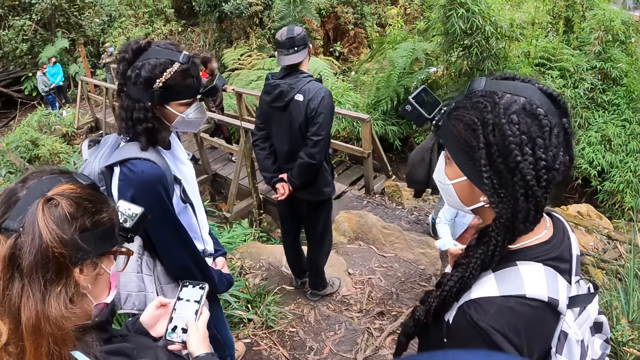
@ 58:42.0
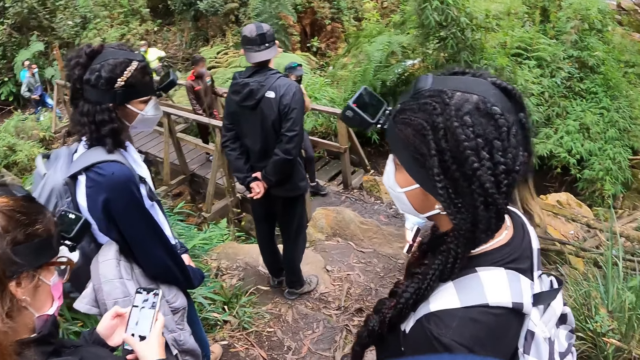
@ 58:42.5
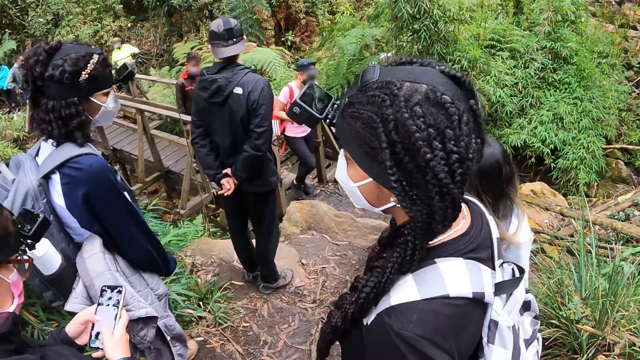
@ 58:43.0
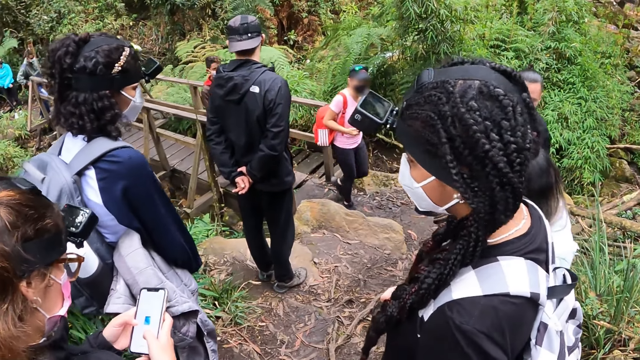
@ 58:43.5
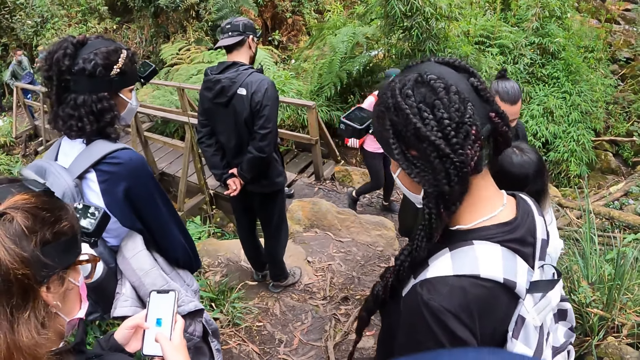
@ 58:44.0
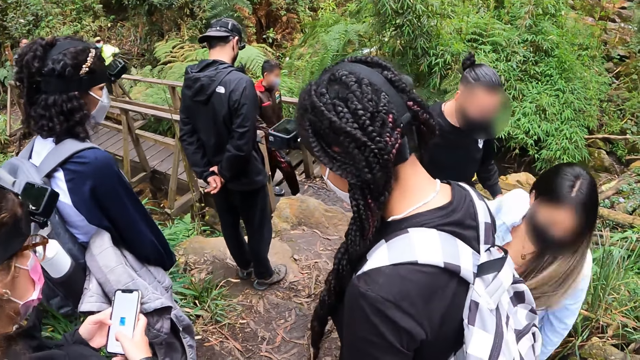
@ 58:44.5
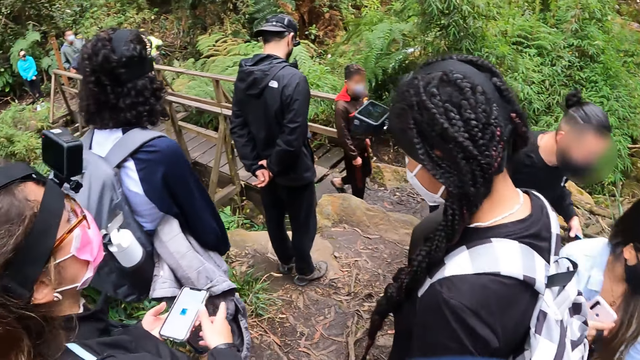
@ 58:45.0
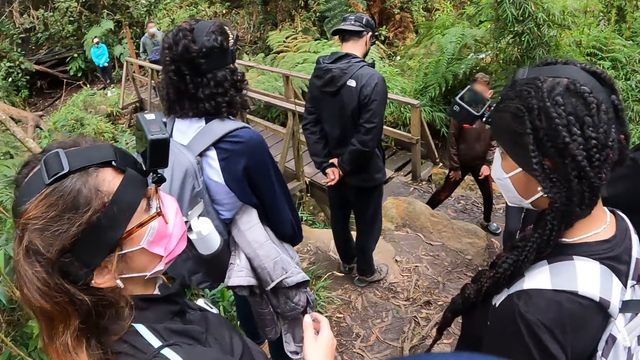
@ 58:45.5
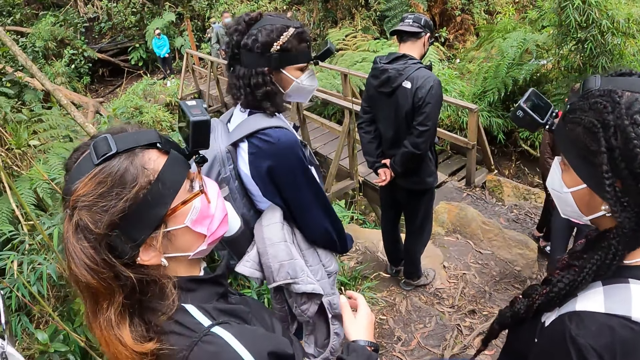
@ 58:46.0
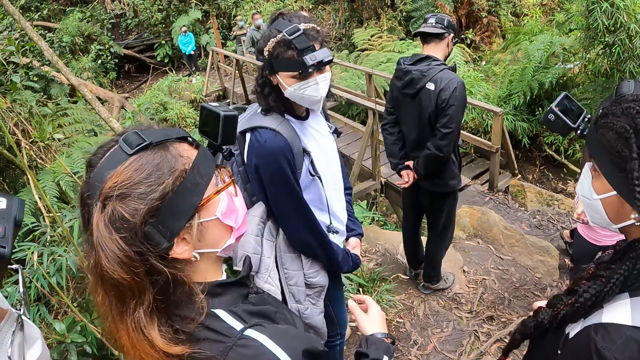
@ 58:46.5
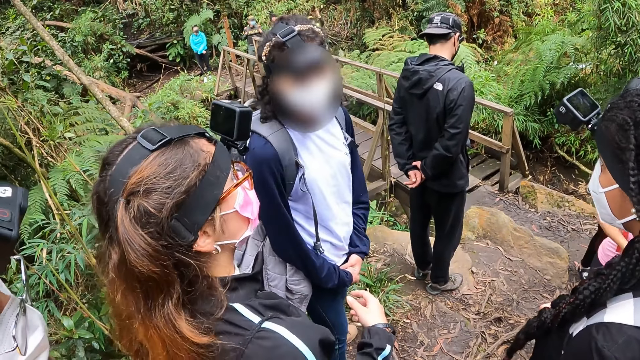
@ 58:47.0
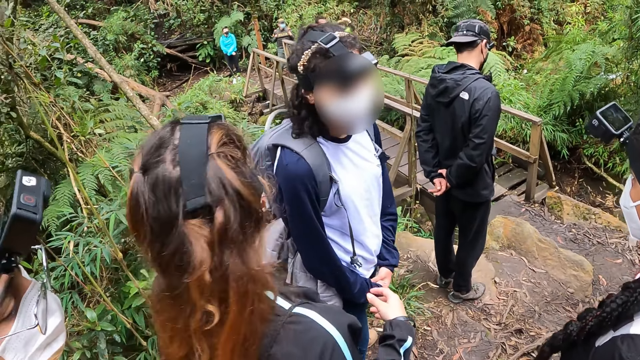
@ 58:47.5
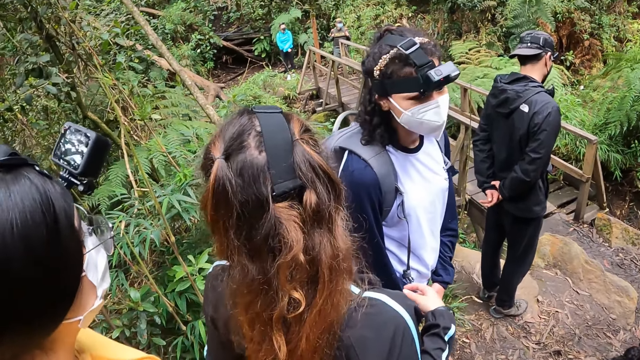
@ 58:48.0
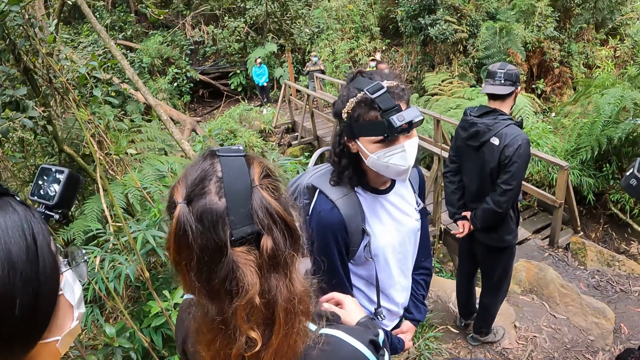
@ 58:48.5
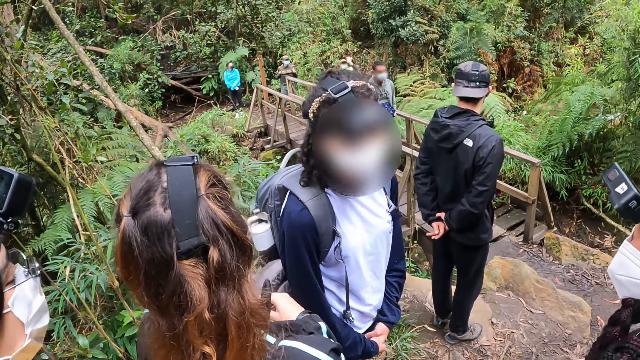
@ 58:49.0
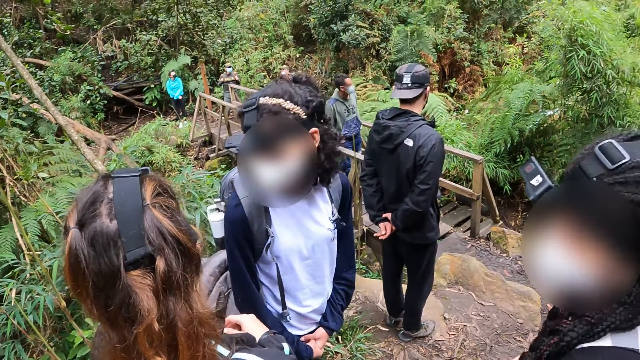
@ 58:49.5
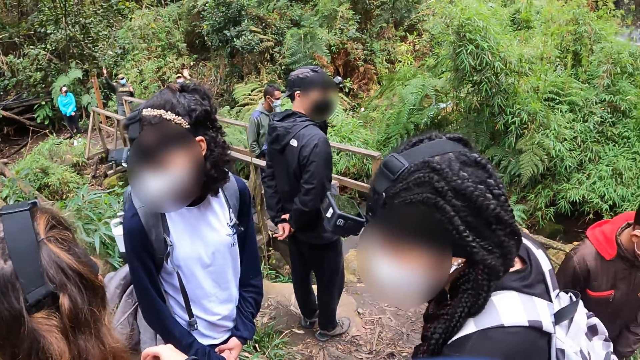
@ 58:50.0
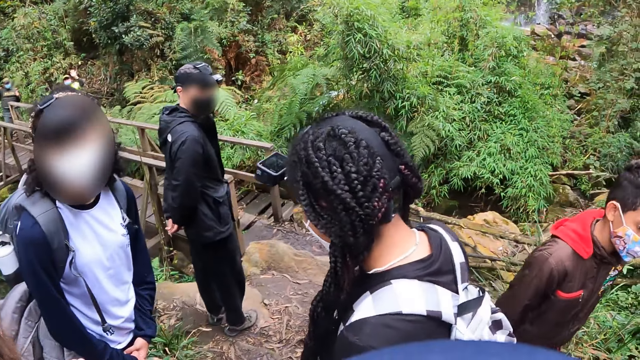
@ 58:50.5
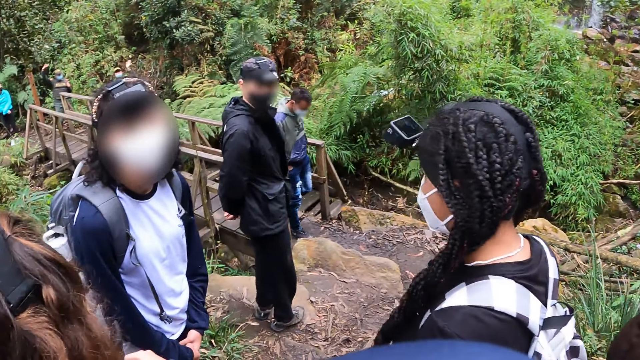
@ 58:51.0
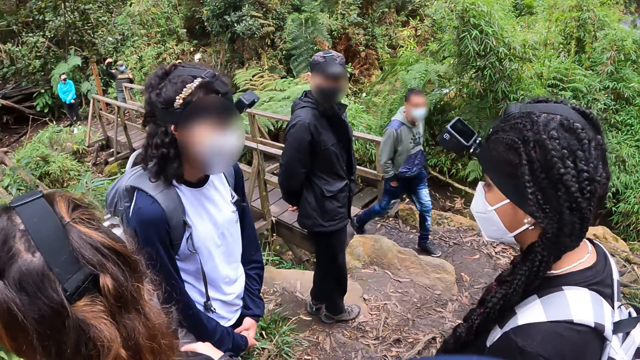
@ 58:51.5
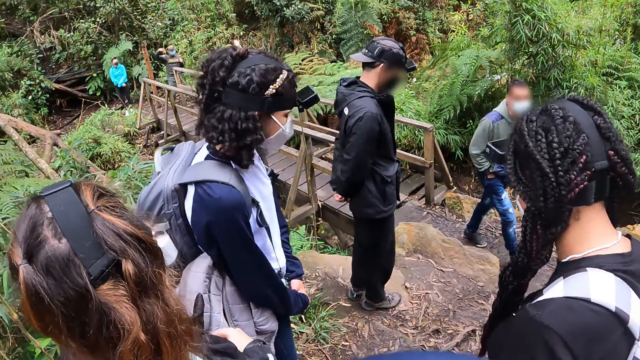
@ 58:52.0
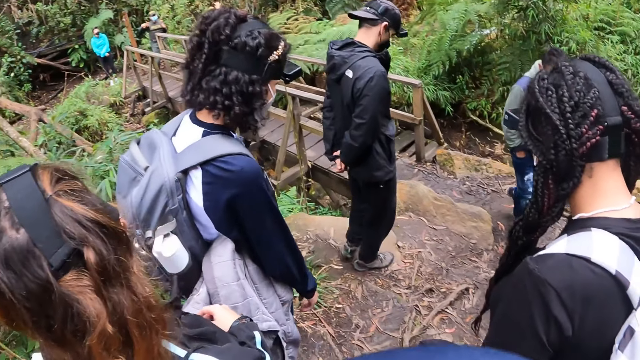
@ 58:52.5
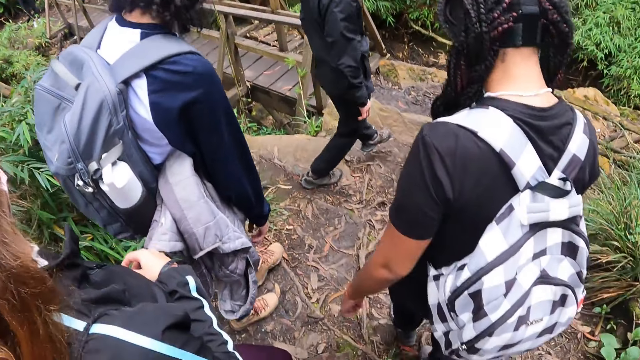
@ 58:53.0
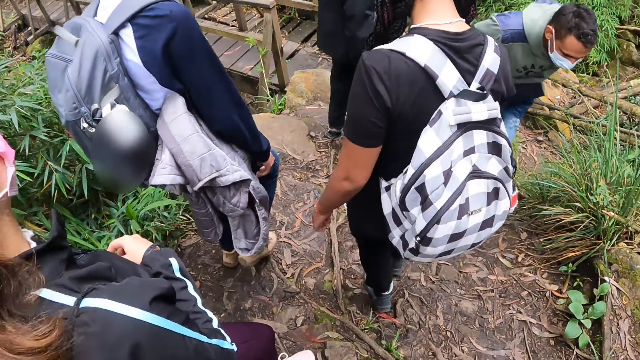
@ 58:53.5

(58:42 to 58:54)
A person holds a phone with the left hand and puts the phone in the pocket. Another person looks around. The first person looks around. A third person walks through the footbridge. A boy walks past the camera wearer. A fourth person looks around. A fifth person looks around. The fifth person walks around.

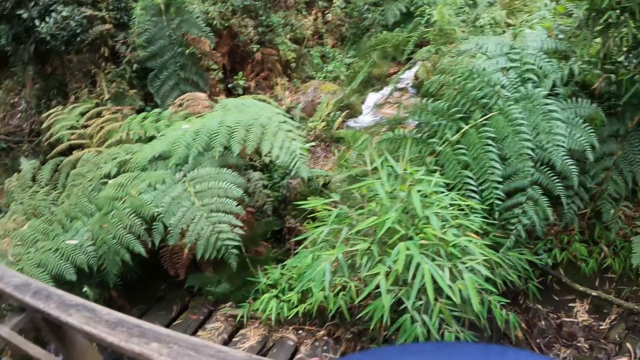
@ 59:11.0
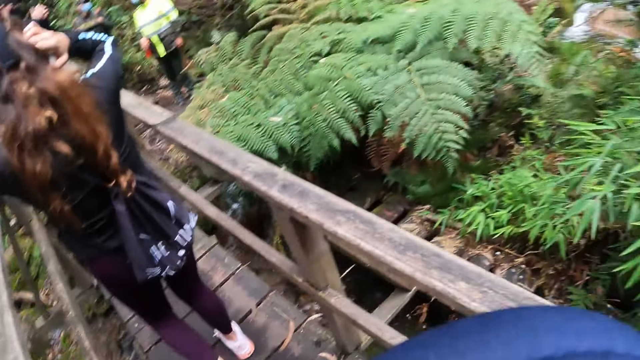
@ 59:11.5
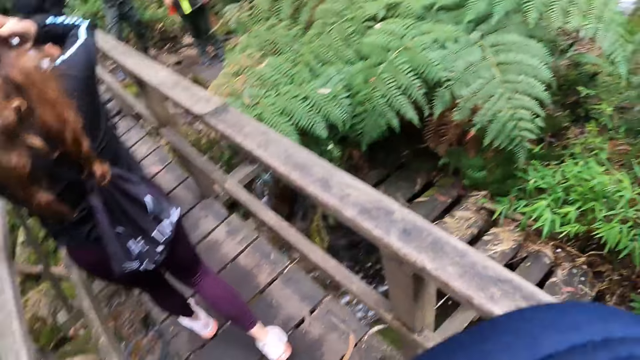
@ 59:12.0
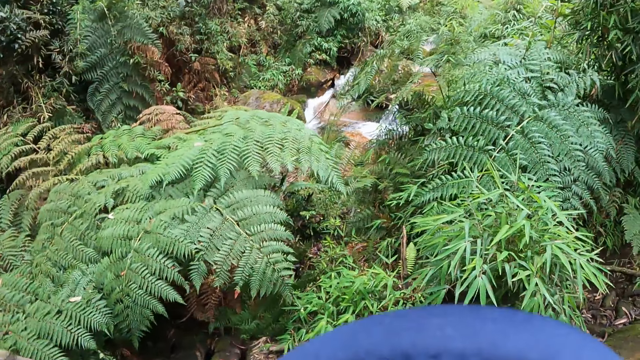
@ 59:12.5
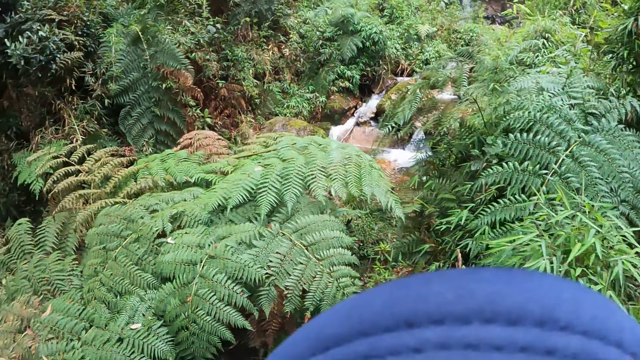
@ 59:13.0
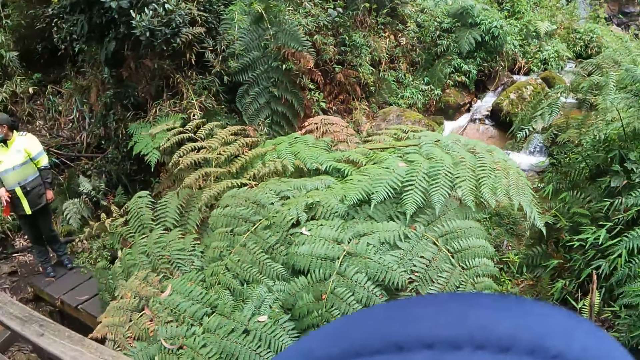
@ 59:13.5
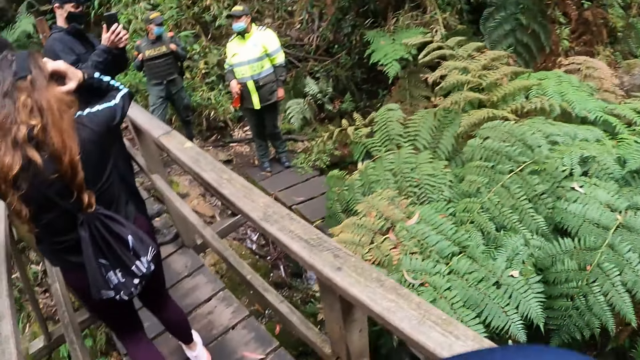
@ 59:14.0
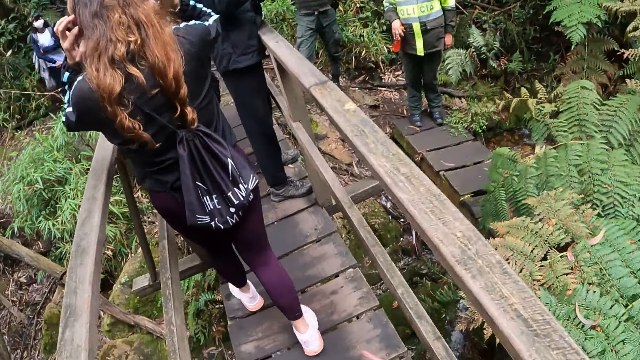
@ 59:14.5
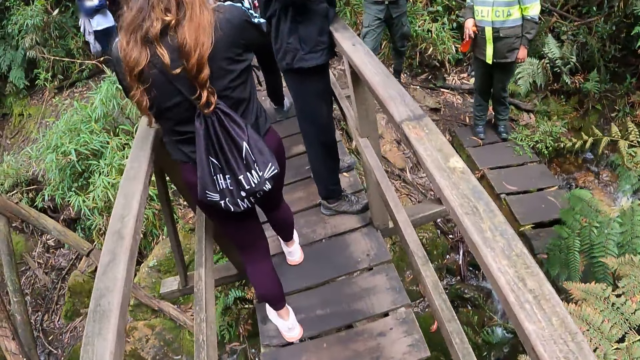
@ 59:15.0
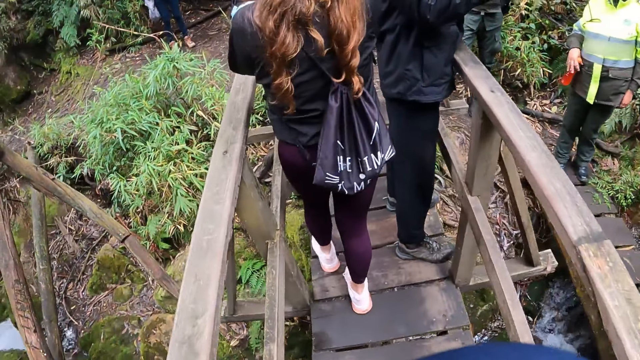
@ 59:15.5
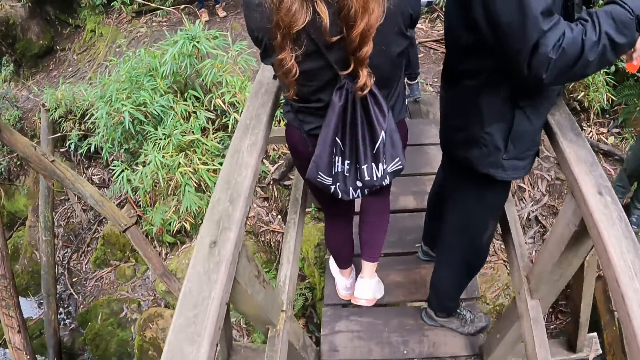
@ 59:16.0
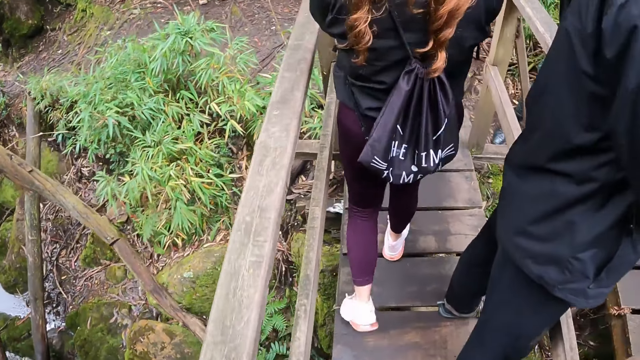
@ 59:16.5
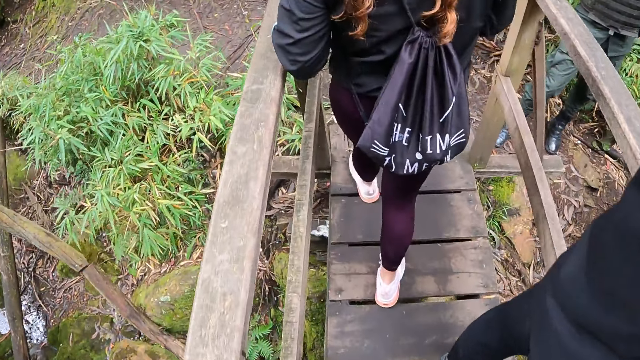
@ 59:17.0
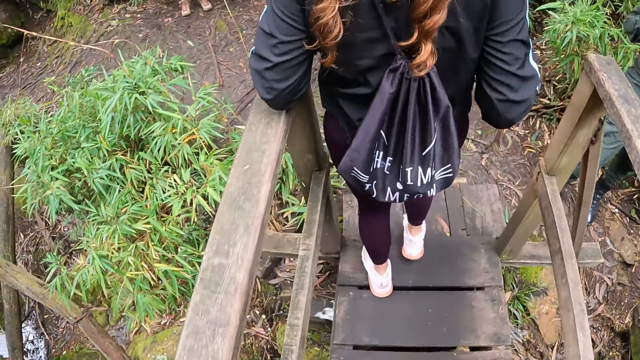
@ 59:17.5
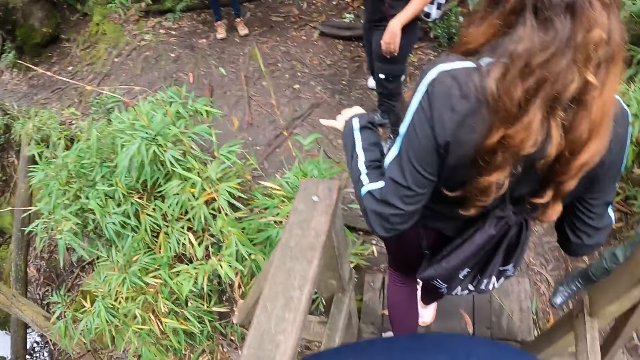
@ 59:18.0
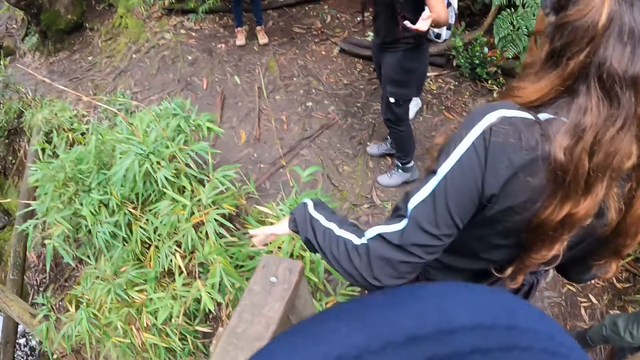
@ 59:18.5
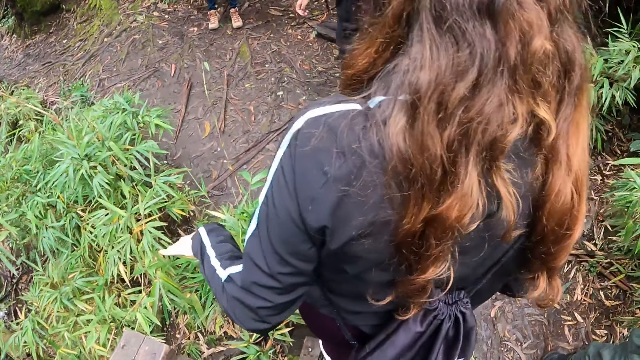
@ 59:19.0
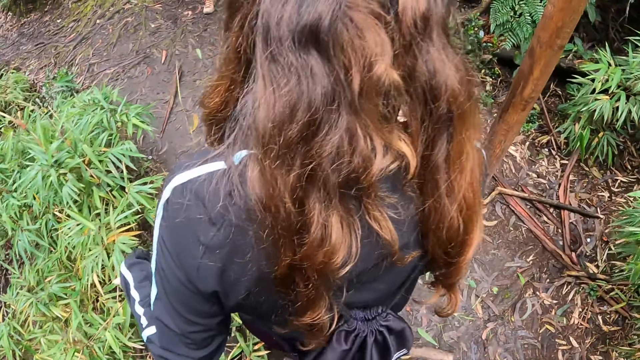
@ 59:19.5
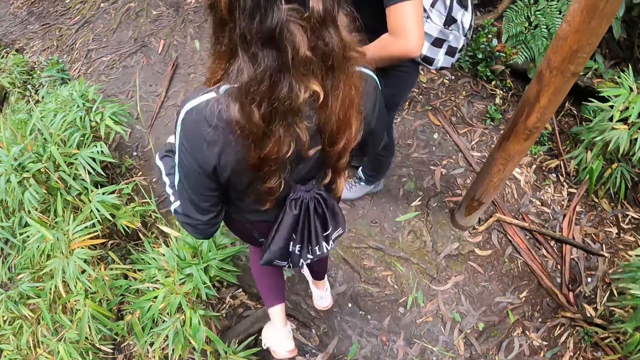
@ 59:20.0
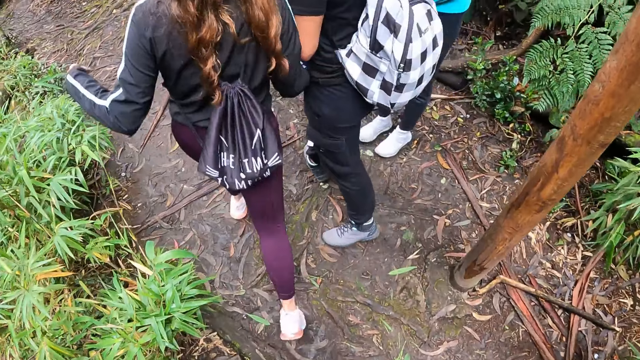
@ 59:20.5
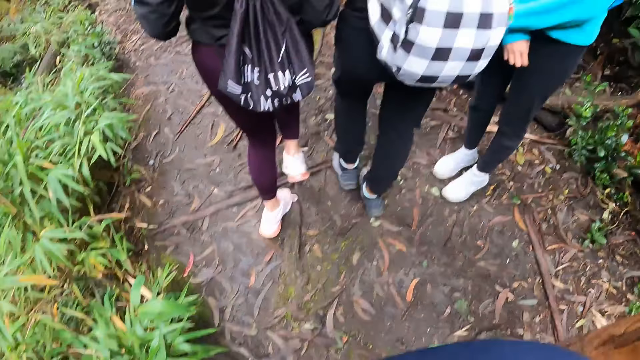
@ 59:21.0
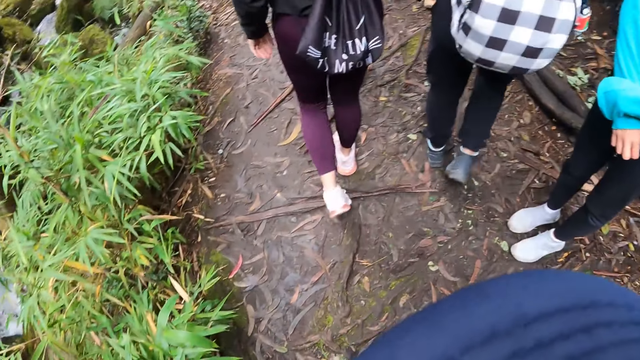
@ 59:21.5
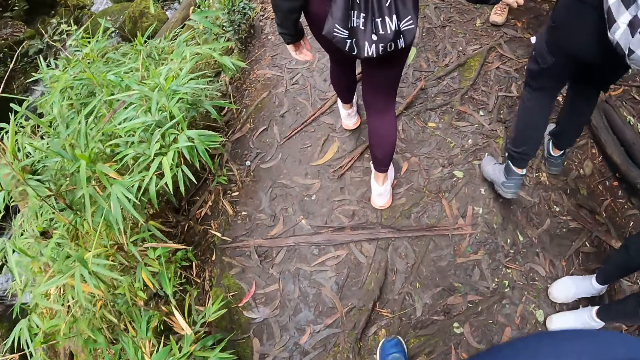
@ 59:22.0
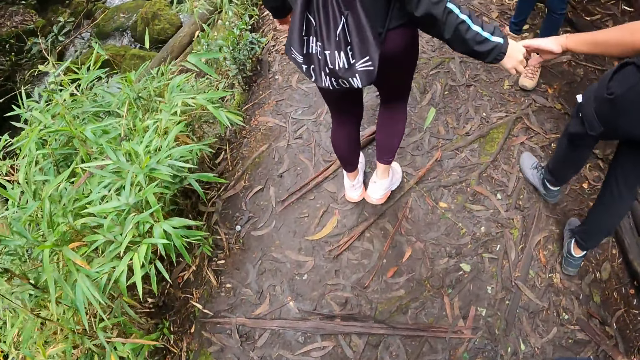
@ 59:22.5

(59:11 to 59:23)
The camera wearer looks around the flower garden area. They walk through the footbridge. A person holds a water bottle. Another person scrolls on a phone on the footbridge. A third person adjusts the camera. A fourth person gestures. The camera wearer walks on a walkway with the group of people. The fourth person, a woman, holds the third person's left hand with her right hand.
